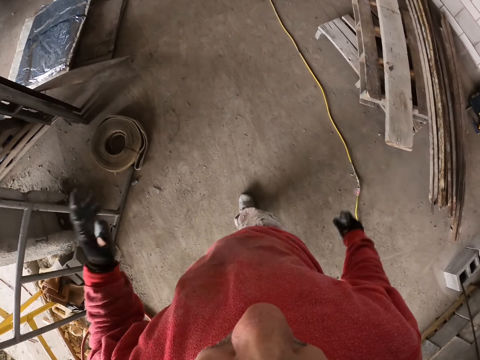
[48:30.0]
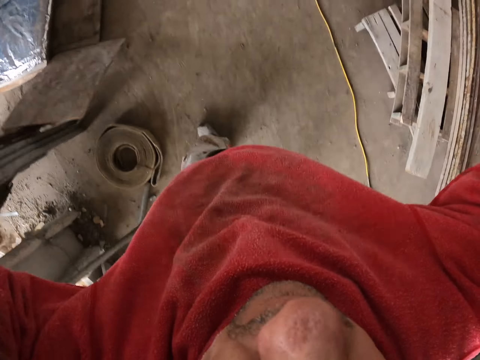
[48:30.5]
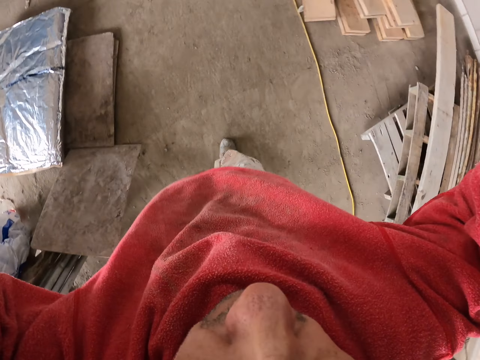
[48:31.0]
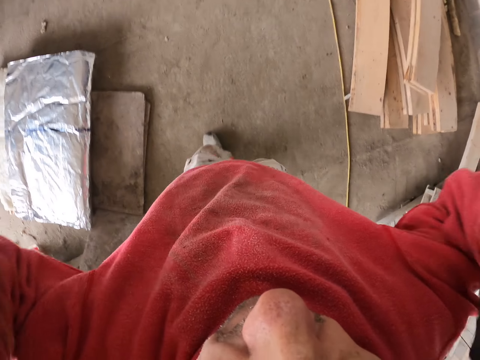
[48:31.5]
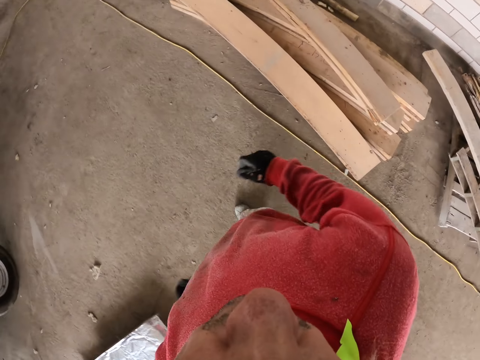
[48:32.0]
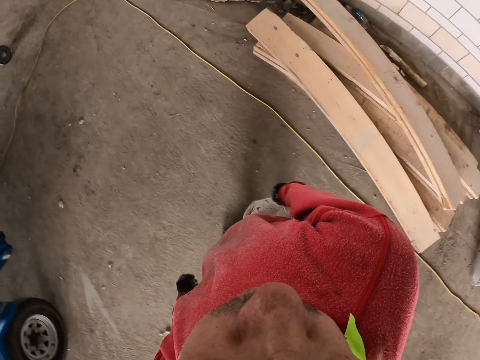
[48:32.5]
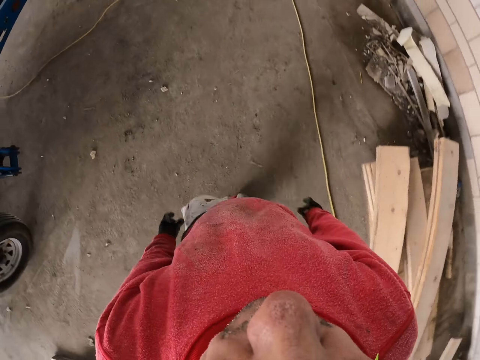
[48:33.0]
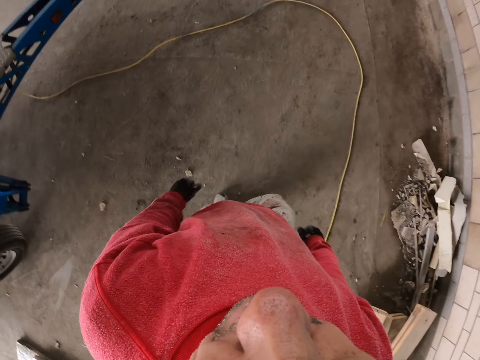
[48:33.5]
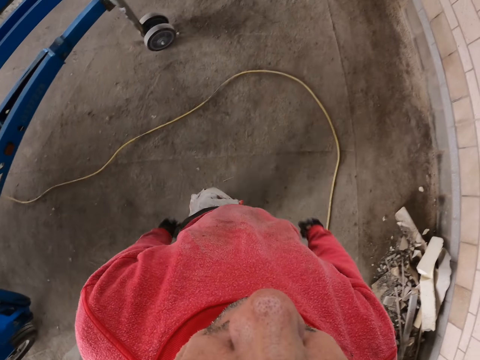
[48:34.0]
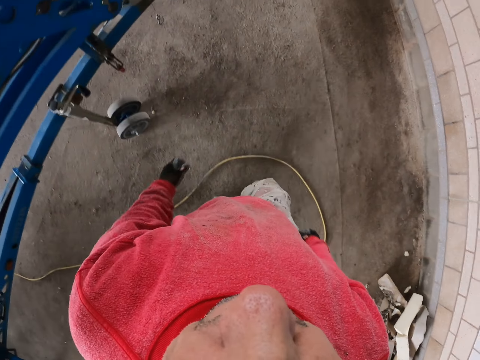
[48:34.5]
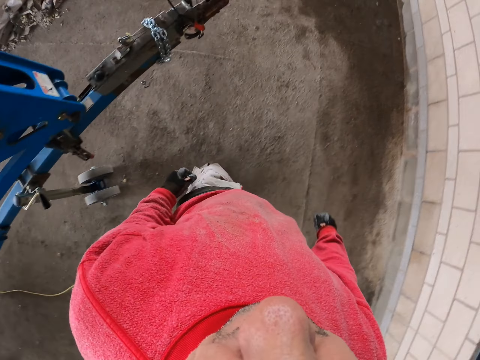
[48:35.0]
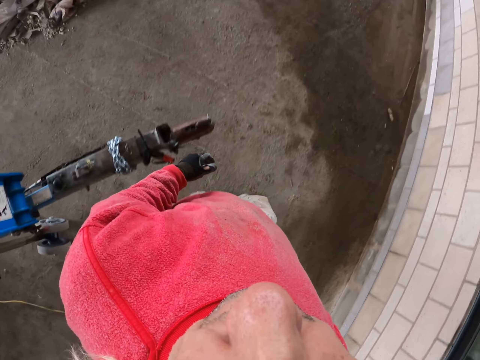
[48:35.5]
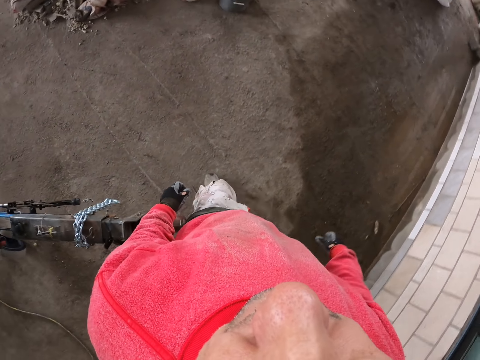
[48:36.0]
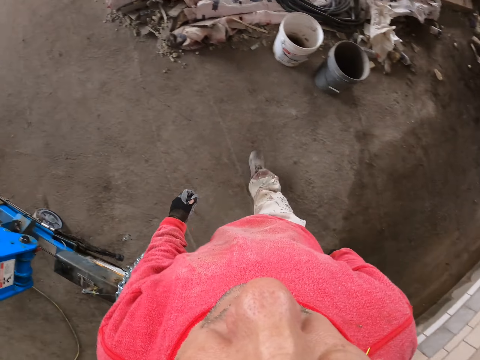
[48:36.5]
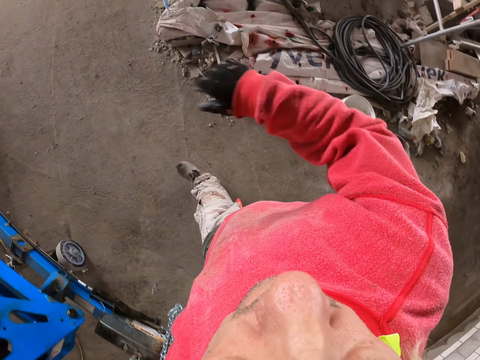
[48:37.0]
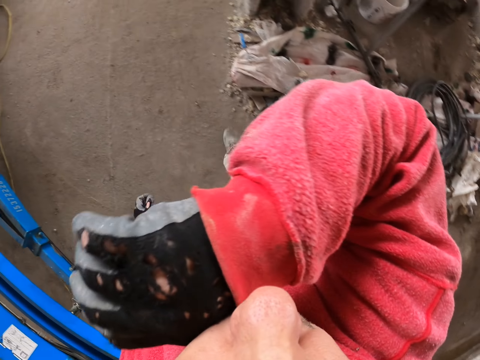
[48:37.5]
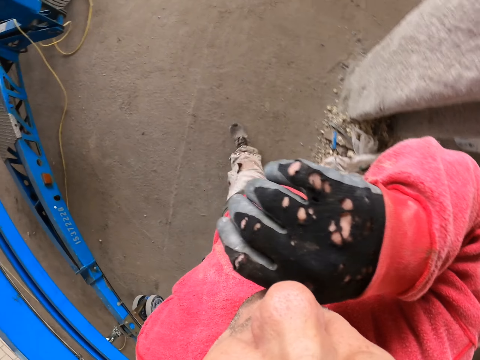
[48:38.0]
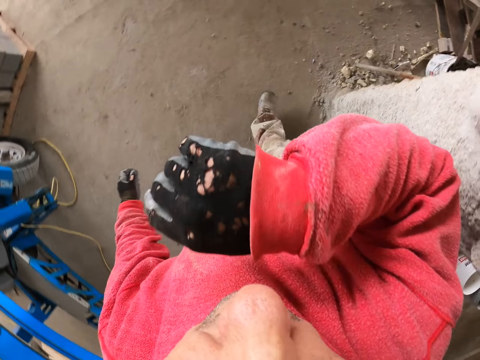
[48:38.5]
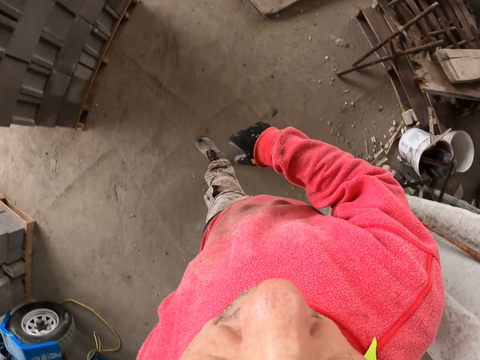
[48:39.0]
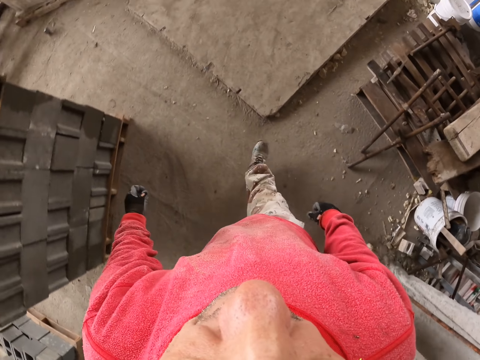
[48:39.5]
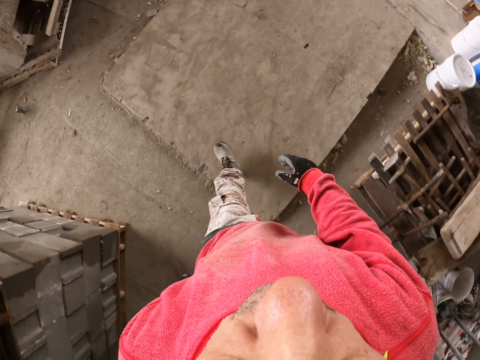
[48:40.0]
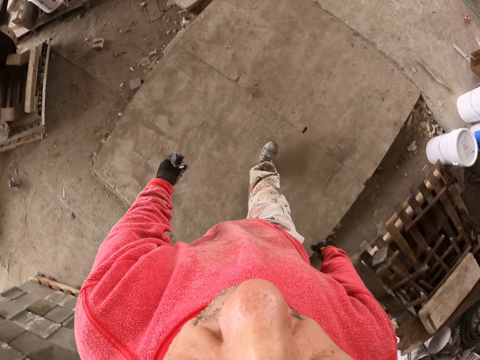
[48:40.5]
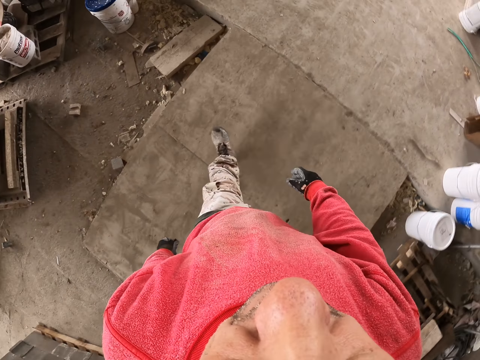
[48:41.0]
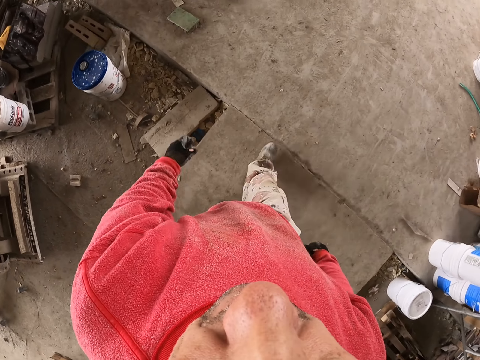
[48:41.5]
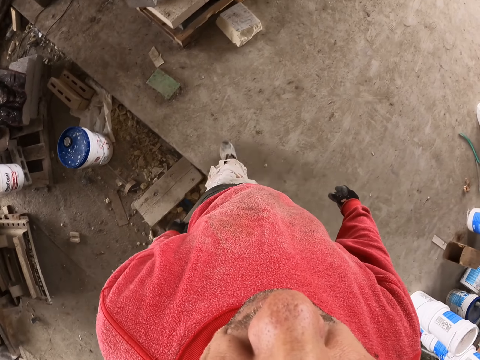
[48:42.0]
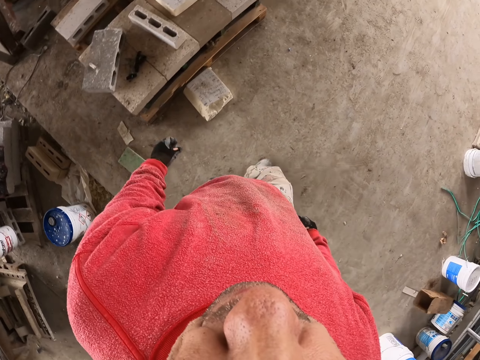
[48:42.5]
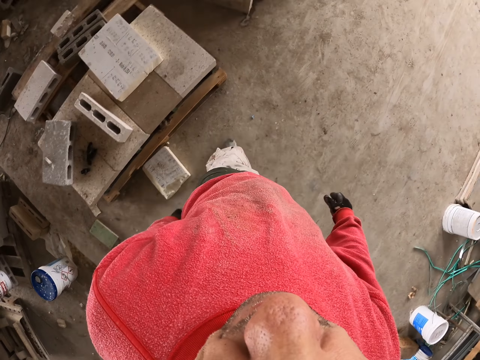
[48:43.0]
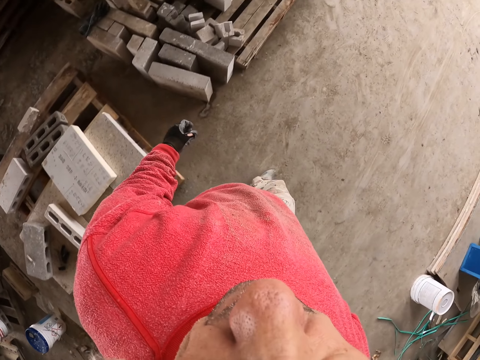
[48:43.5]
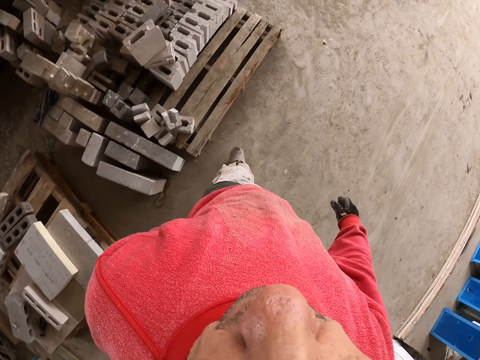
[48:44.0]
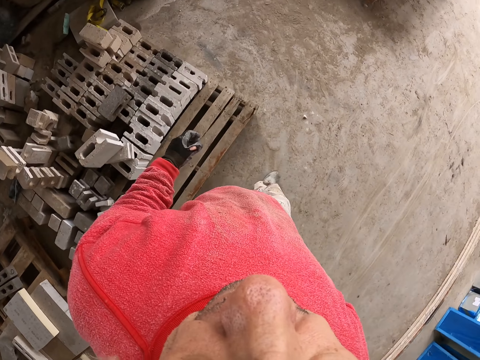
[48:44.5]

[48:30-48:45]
The camera wearer lifts the hands up. They walk in the construction site. They raise a hand up. They walk.

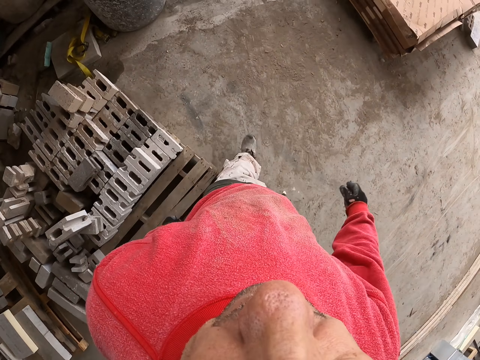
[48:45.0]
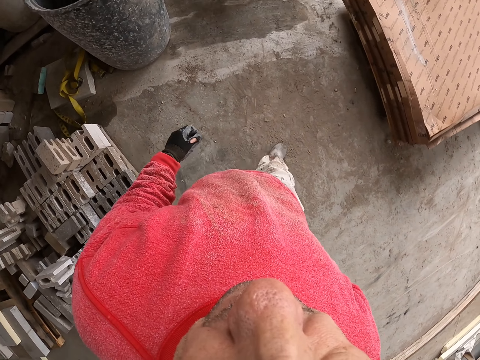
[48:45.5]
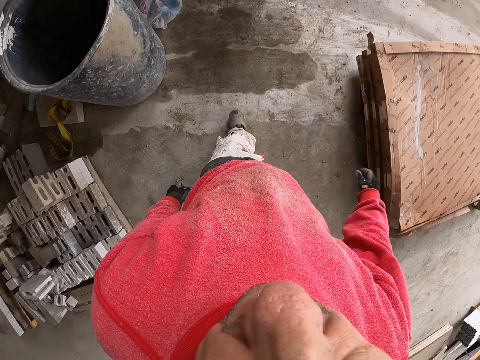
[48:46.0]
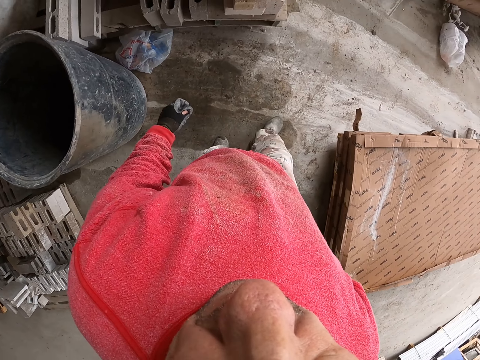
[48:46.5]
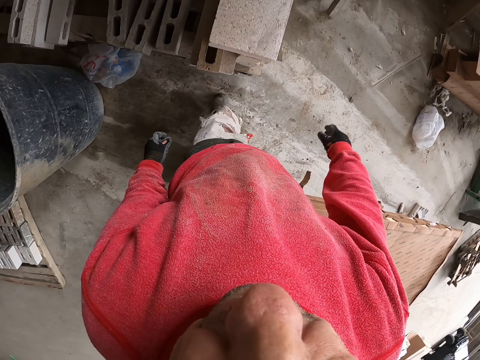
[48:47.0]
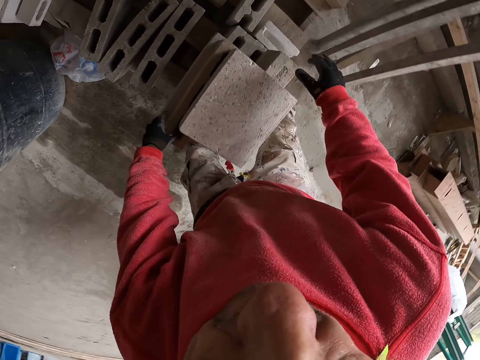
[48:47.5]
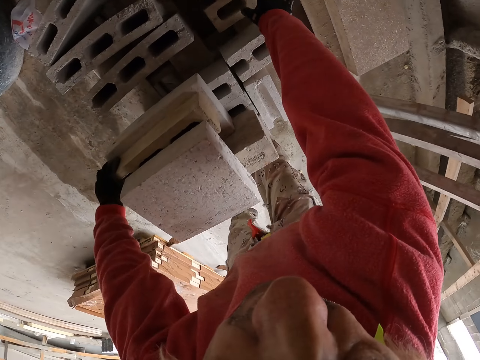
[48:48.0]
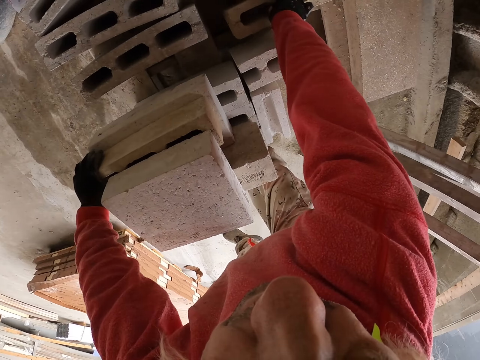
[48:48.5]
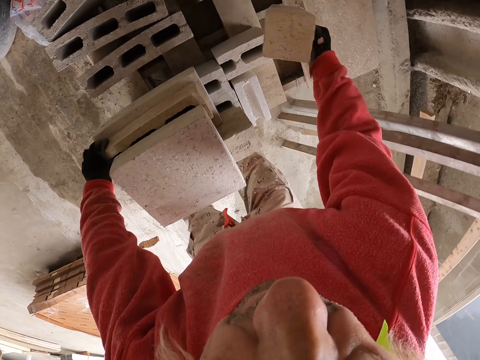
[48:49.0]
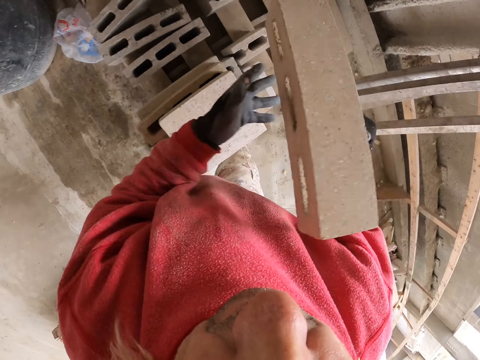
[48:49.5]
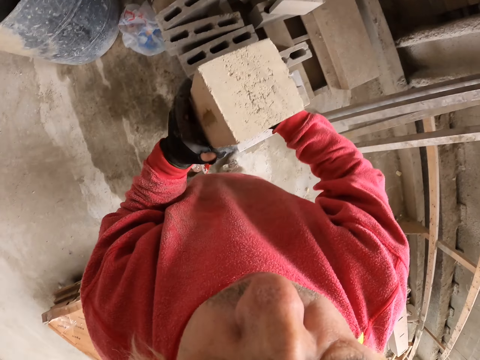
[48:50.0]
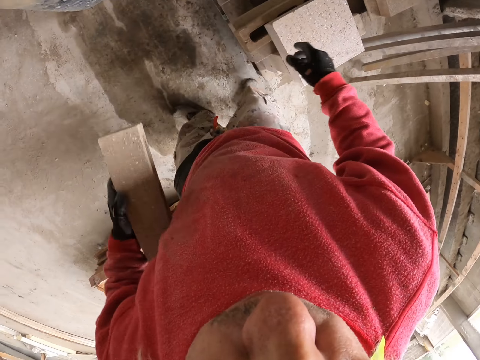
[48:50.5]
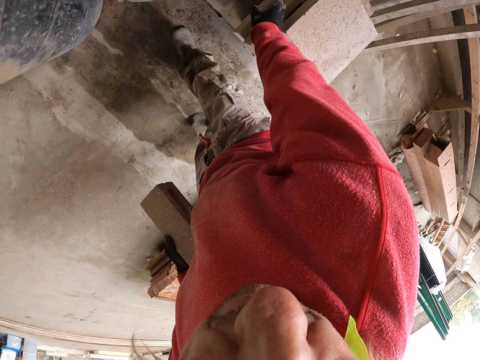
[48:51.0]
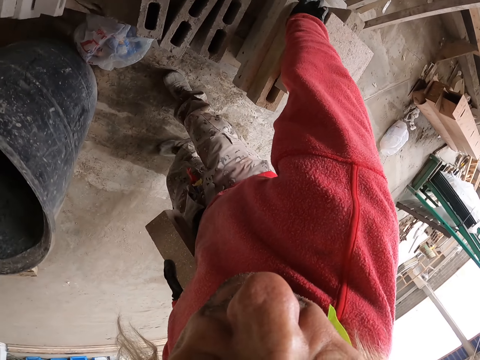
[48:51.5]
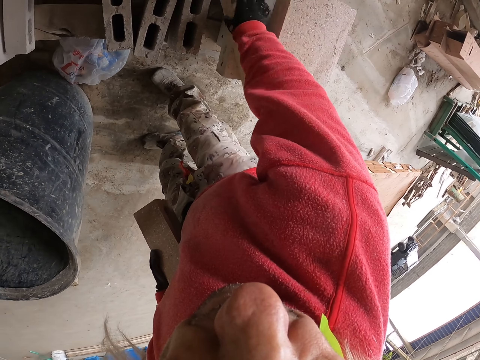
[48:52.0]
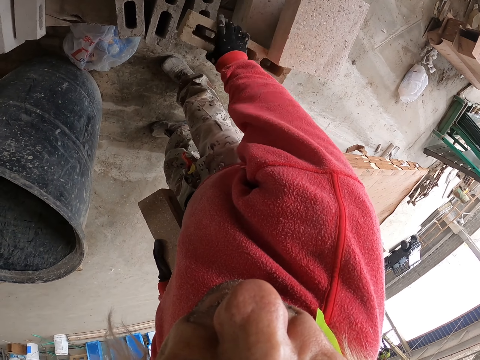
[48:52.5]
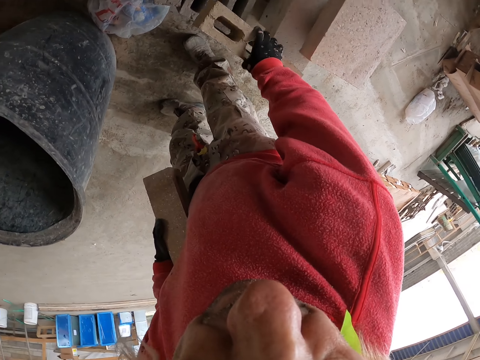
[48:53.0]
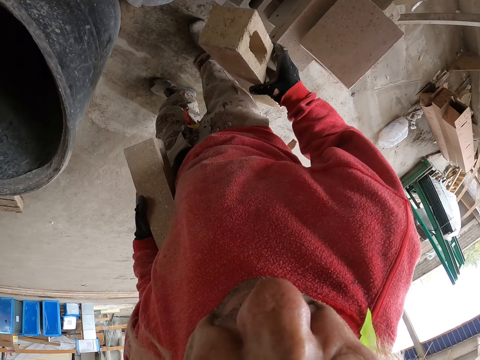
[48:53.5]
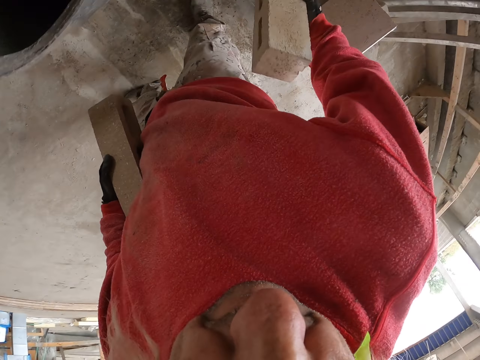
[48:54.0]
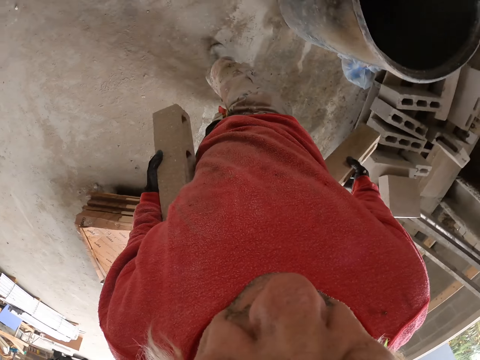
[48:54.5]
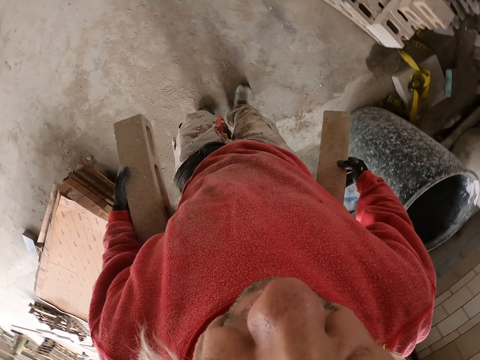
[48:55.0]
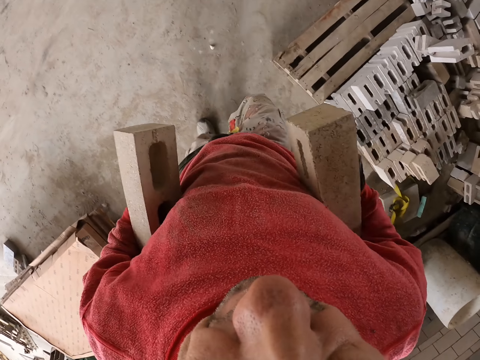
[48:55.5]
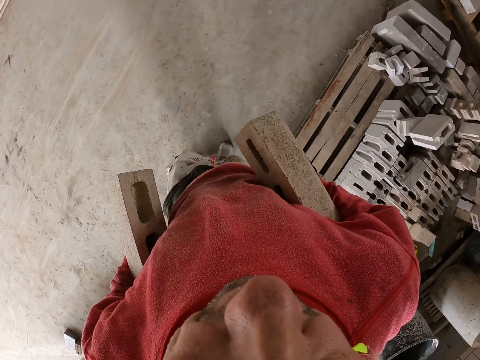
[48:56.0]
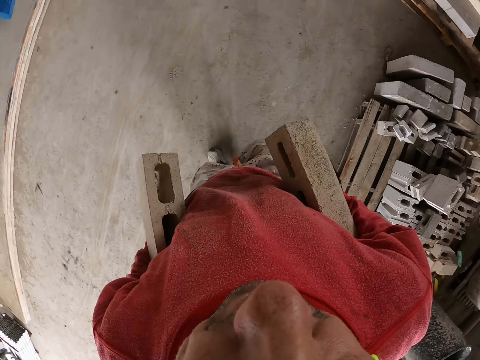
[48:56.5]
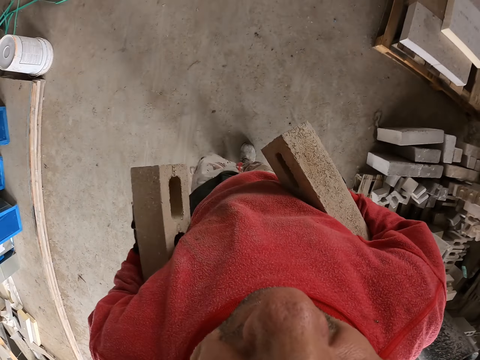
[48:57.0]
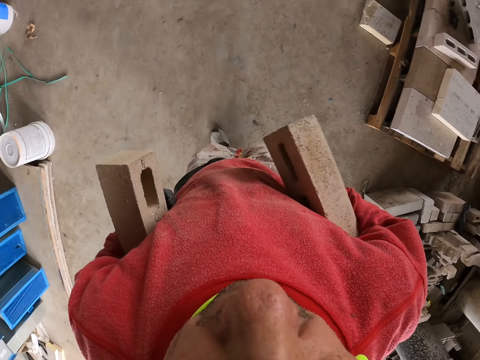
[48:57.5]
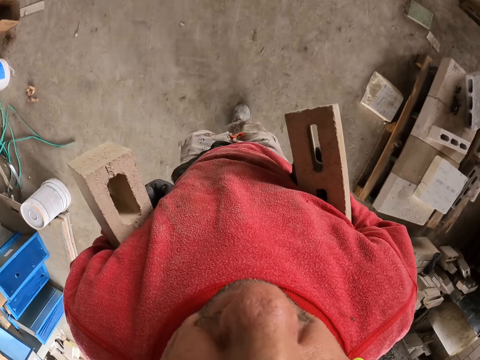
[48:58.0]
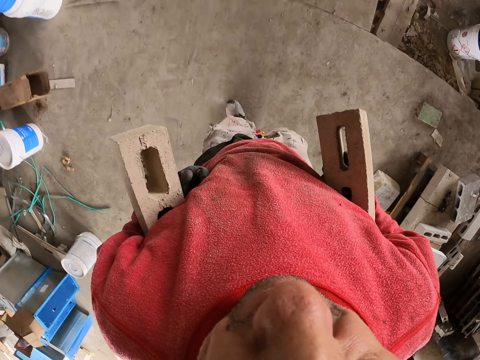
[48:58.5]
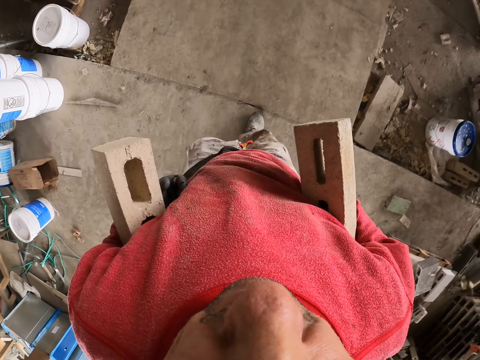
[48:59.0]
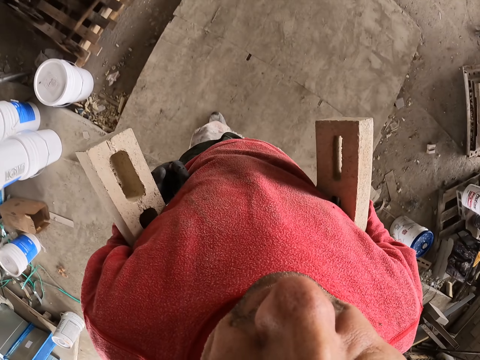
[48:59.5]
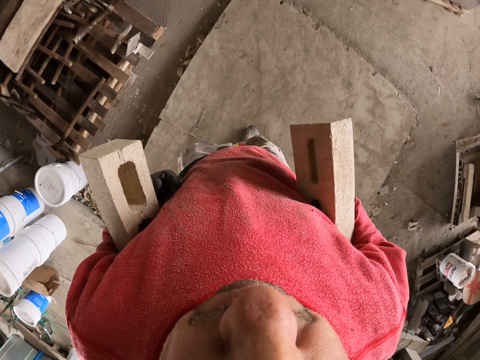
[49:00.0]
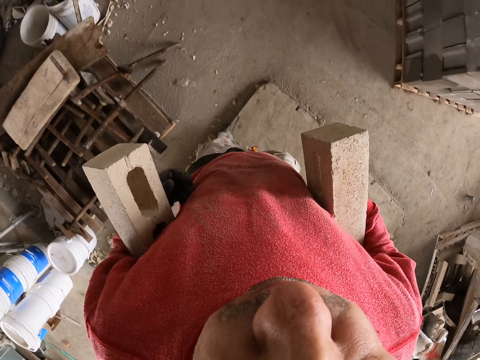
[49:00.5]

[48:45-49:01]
The camera wearer grabs a brick. They touch bricks. They grab a brick again. They walk in the construction site.
